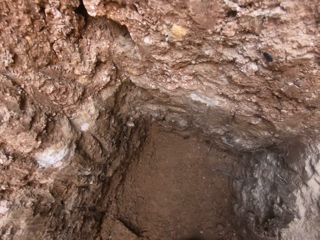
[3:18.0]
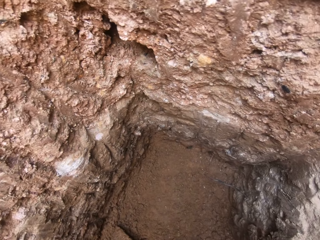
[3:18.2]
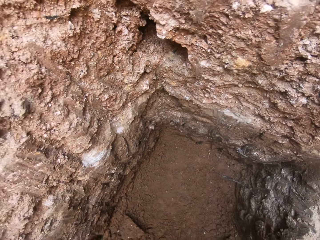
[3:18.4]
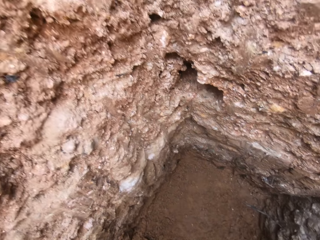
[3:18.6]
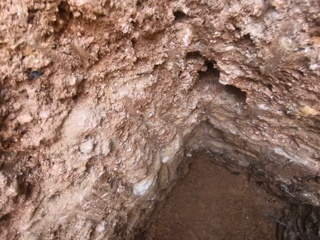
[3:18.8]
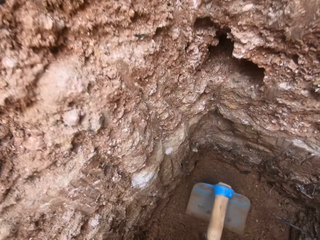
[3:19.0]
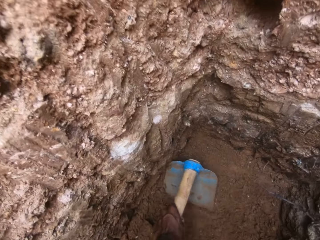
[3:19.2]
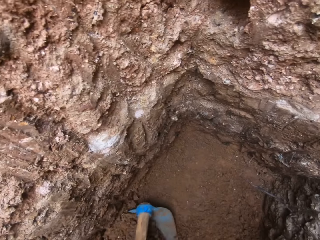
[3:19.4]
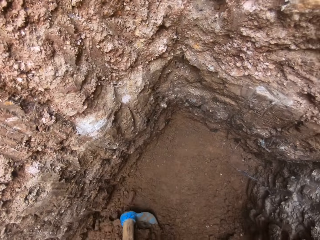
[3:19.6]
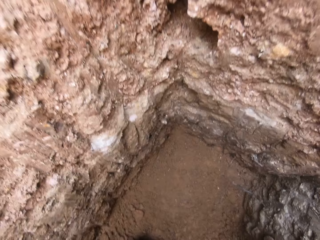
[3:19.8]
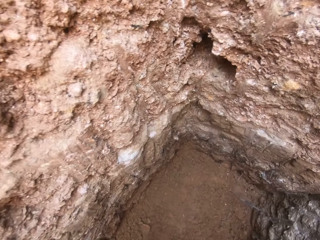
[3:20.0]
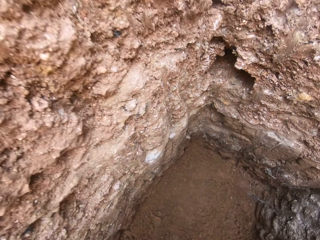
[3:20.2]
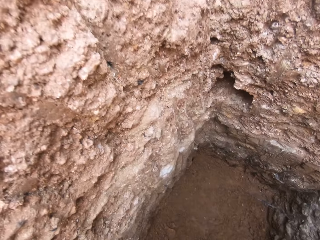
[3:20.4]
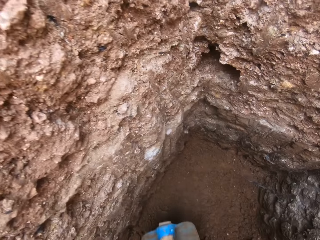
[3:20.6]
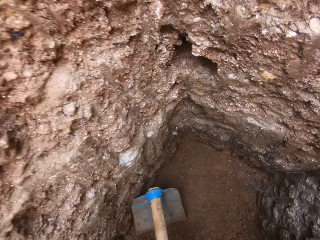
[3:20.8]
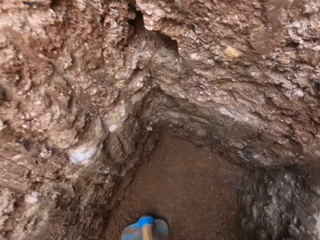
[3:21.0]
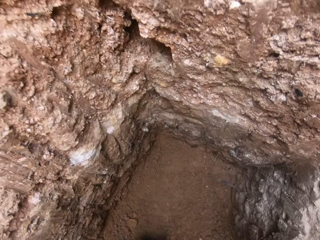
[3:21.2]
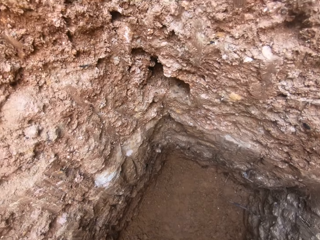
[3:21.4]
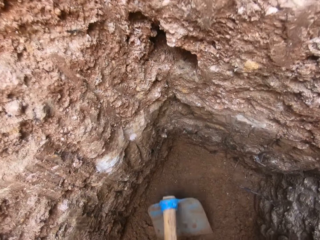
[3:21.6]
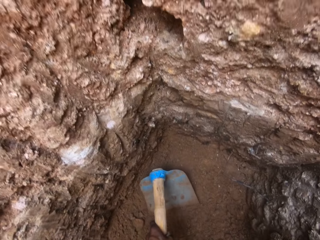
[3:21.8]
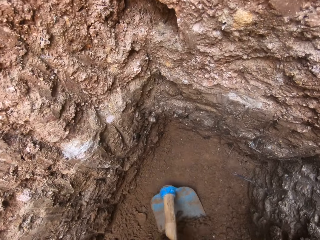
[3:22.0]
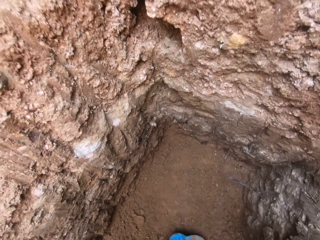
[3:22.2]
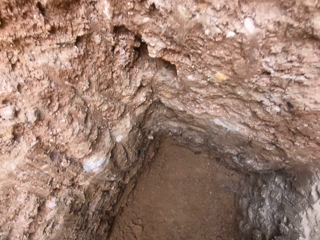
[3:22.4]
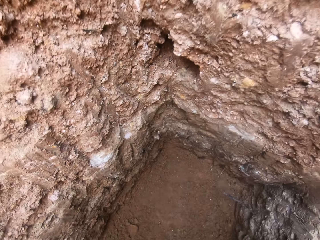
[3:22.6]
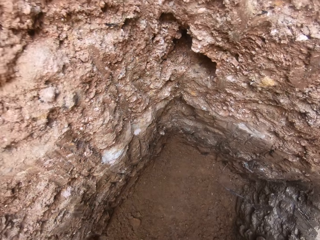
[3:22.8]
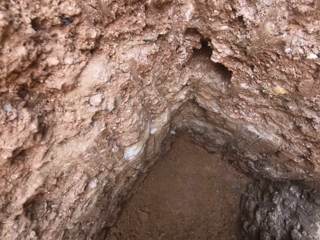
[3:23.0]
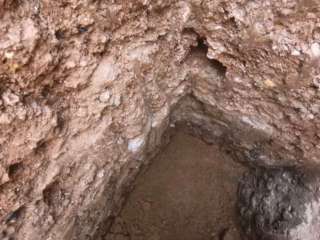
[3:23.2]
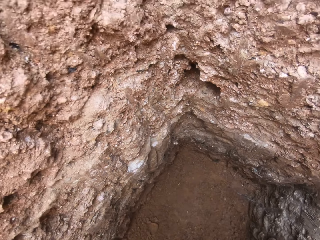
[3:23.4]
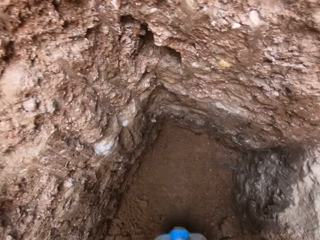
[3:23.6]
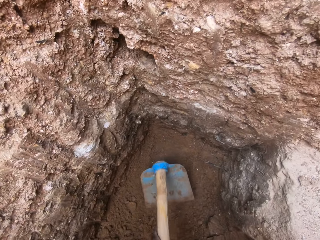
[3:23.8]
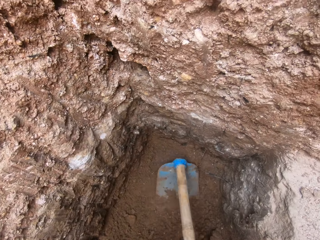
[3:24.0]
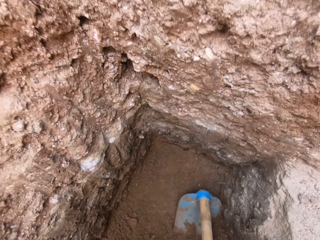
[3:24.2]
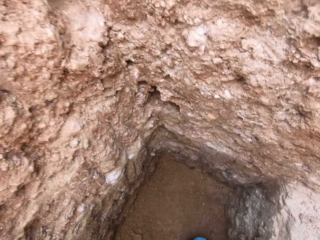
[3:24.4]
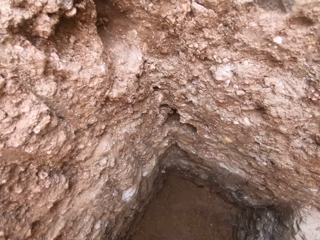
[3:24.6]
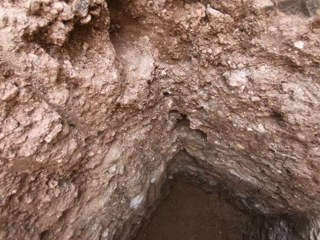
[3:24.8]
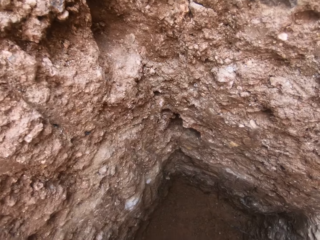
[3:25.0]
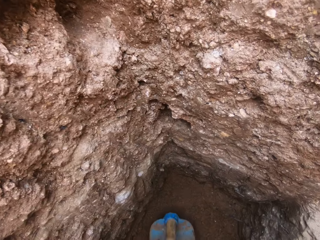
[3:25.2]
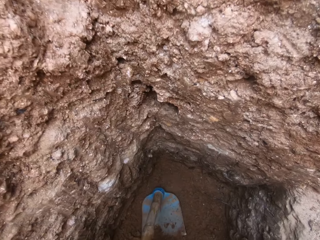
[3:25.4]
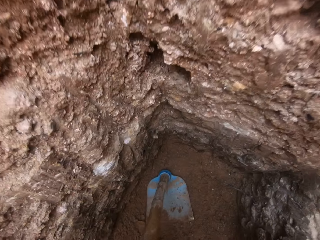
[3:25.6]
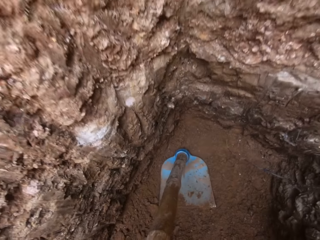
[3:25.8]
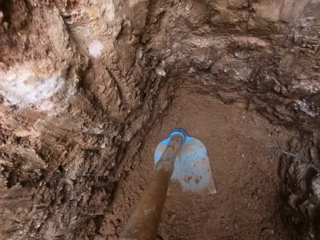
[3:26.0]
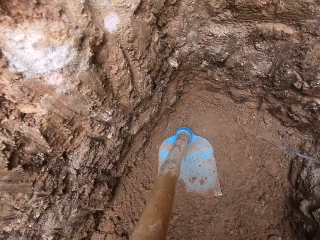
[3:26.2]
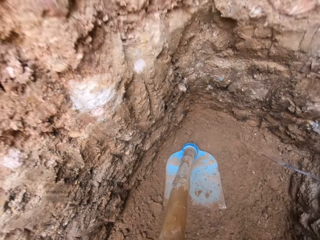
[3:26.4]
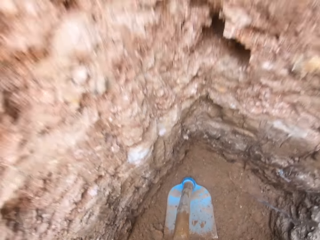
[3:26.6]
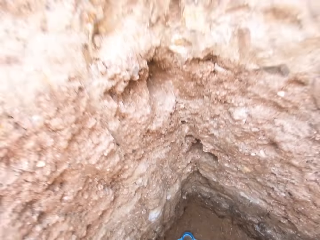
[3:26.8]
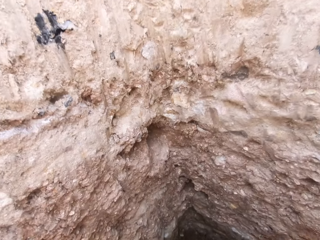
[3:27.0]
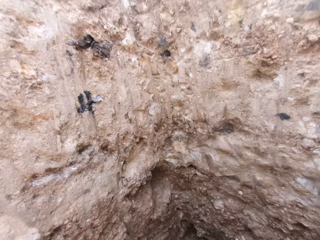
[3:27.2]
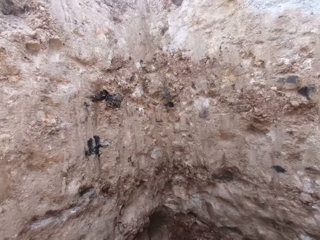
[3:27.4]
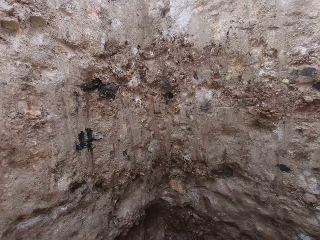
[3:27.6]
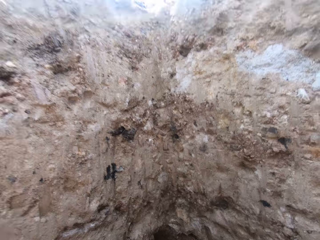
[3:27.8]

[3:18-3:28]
The camera wearer places the hoe aside.

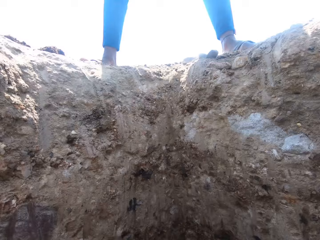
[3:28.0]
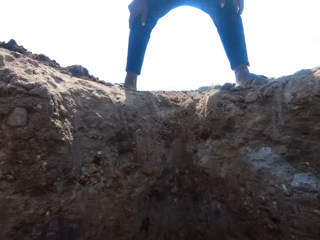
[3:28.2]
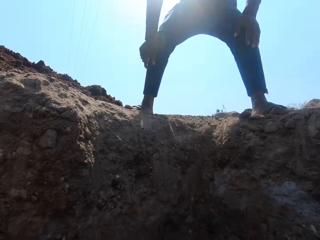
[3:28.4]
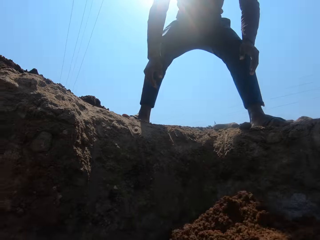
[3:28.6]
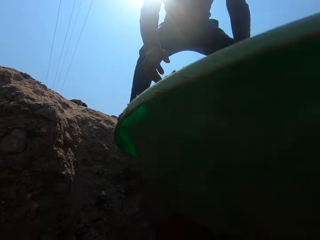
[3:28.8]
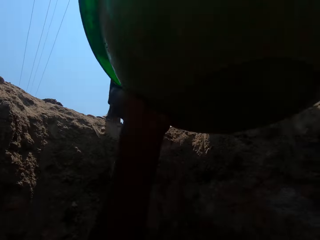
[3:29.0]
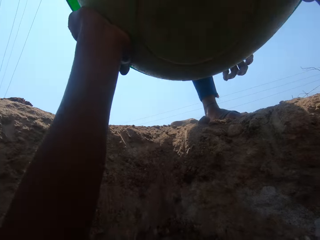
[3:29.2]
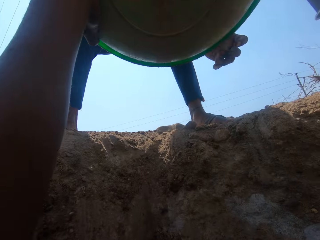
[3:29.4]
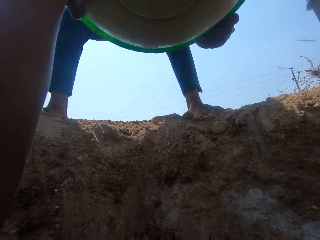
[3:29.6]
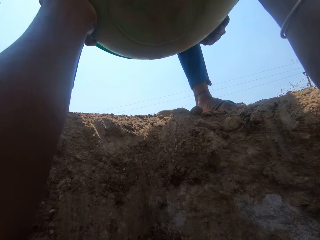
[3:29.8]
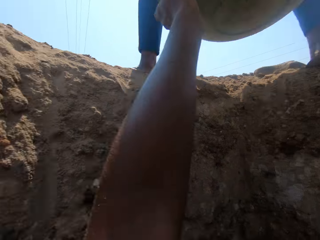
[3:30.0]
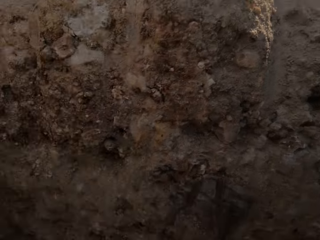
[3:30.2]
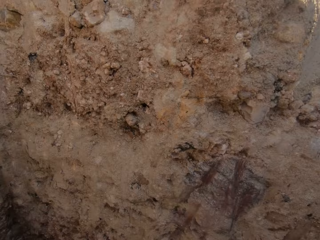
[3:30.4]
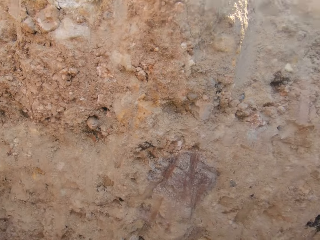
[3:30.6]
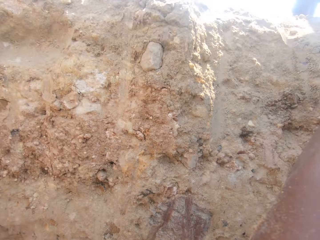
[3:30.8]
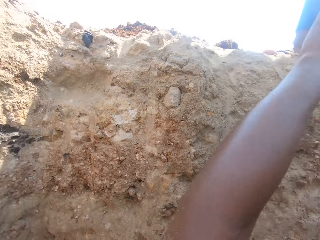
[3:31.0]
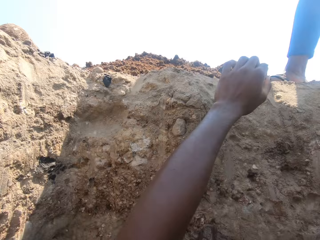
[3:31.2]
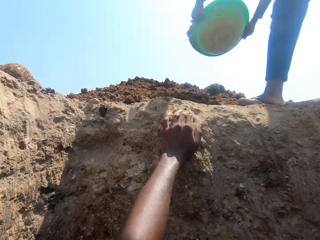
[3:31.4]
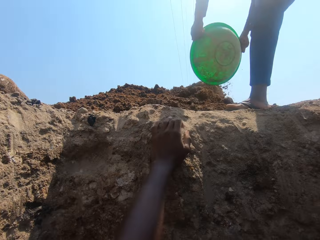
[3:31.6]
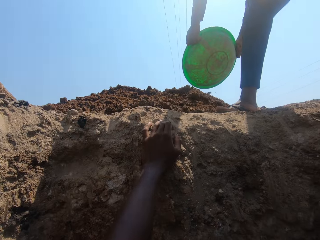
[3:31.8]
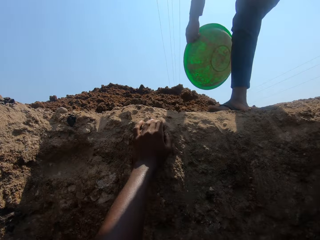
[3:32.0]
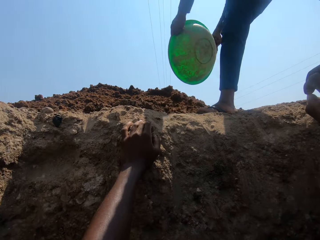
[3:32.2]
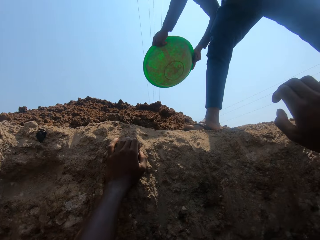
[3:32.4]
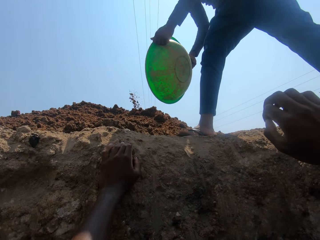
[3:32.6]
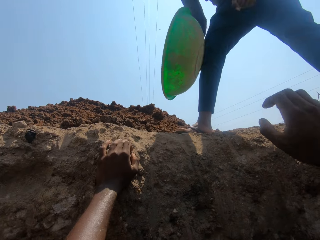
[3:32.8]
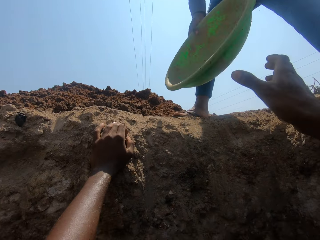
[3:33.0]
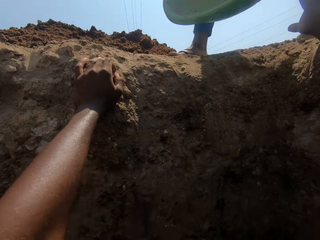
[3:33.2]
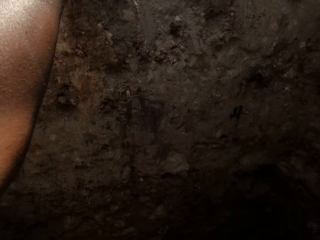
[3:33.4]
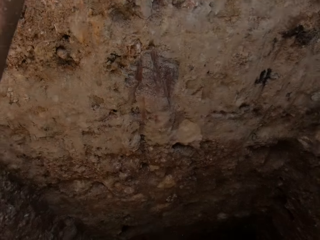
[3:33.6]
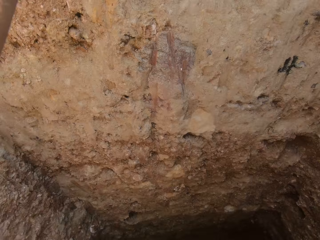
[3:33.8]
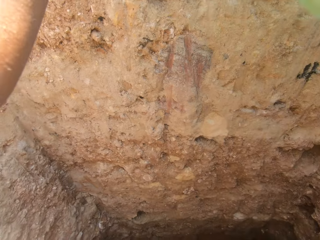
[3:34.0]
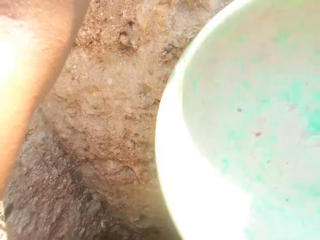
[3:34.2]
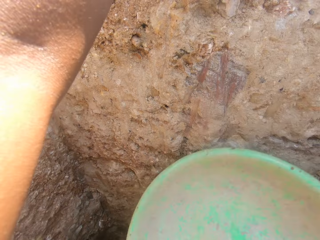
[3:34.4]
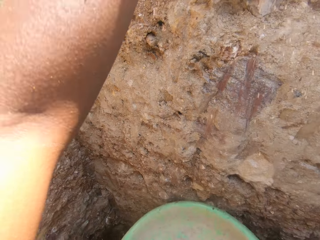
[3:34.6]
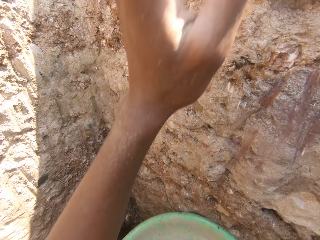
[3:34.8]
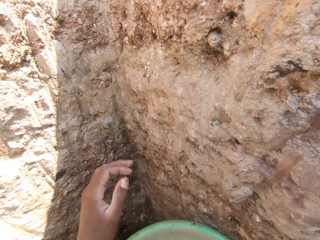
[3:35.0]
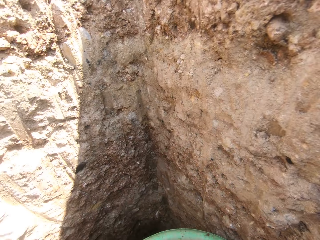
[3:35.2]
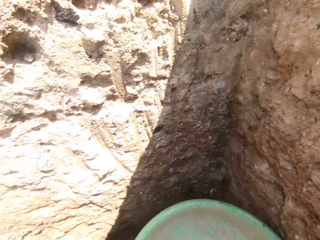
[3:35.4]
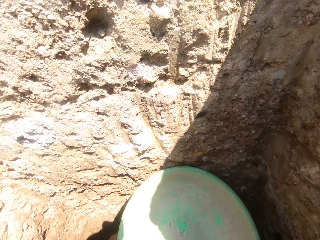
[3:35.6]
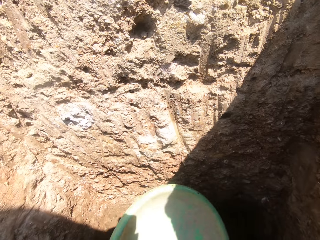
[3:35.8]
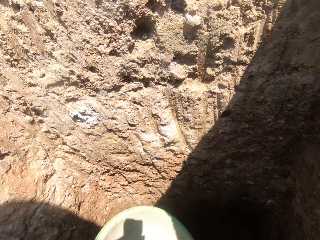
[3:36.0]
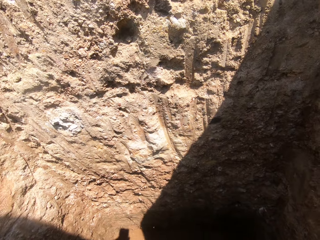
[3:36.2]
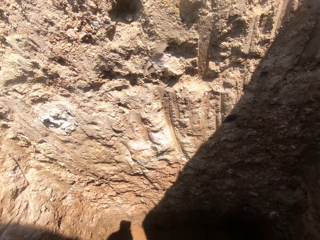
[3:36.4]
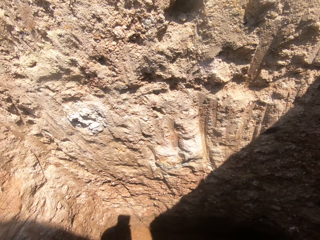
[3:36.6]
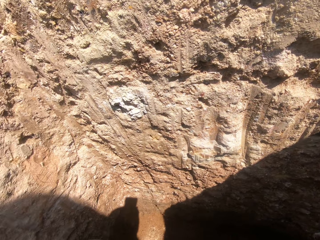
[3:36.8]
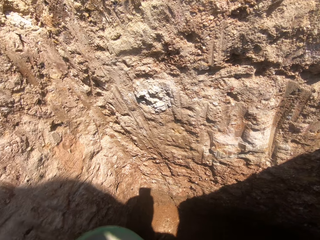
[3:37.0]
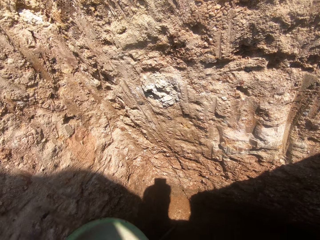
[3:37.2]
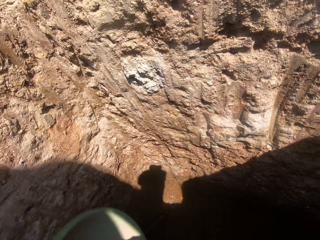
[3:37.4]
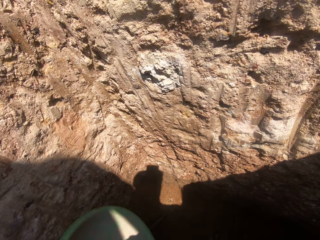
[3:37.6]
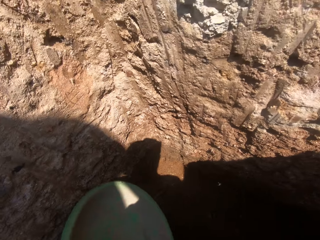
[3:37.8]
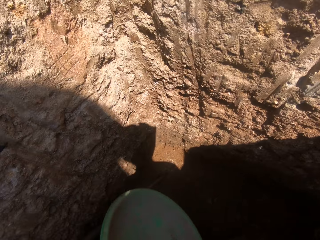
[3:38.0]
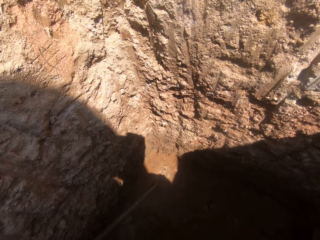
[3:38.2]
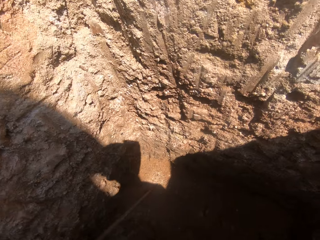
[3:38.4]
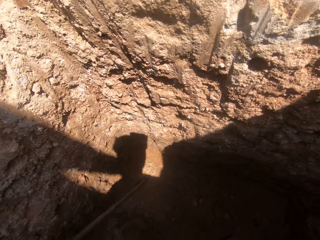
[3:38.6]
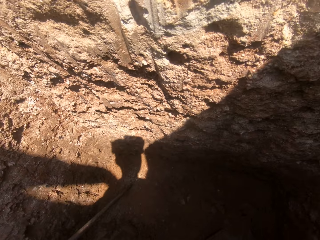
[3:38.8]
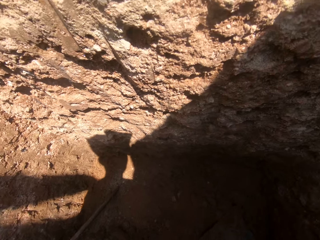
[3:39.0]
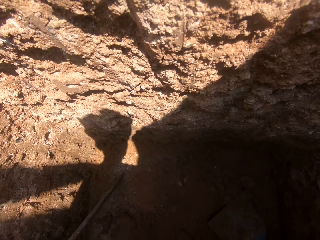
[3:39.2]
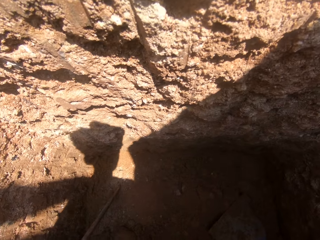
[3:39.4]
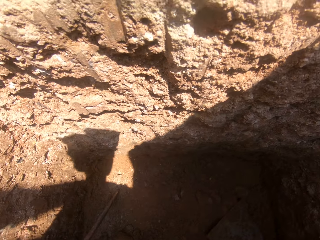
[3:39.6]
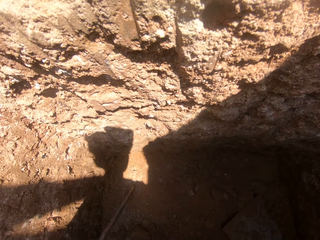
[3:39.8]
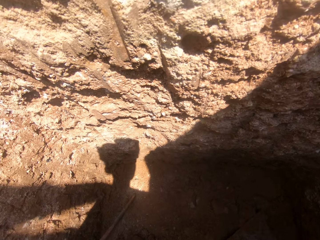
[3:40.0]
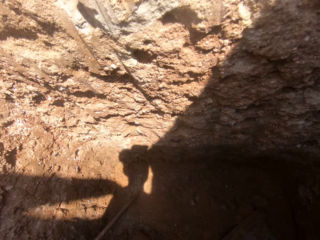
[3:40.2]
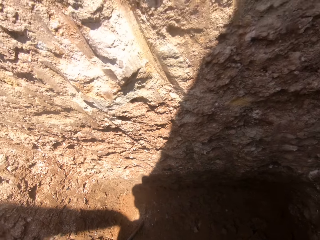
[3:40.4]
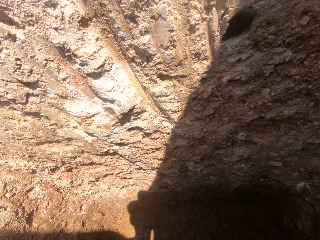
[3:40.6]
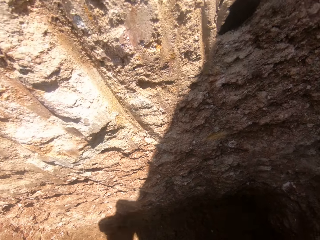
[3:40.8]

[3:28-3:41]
The camera wearer gives the soil basin to a person. The person empties the soil from the basin. The camera wearer takes the basin from the person.
